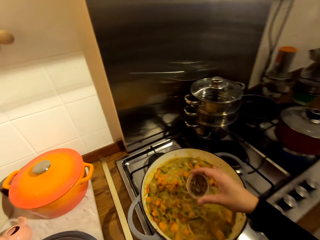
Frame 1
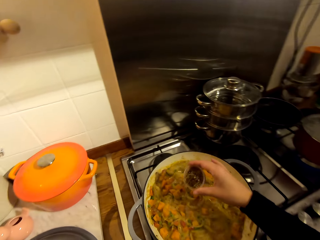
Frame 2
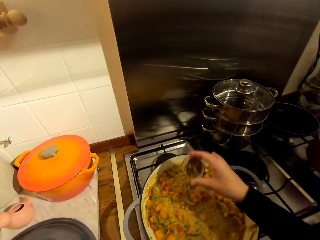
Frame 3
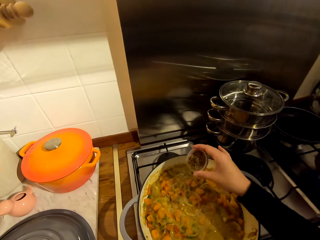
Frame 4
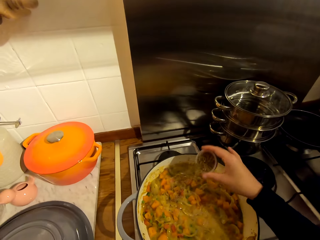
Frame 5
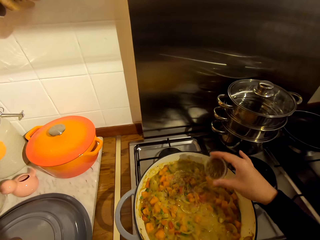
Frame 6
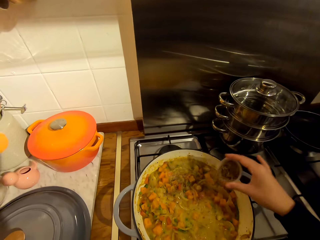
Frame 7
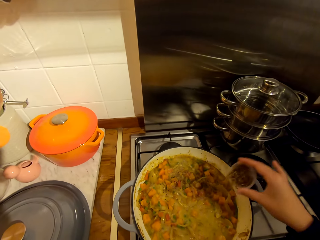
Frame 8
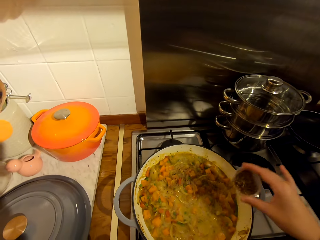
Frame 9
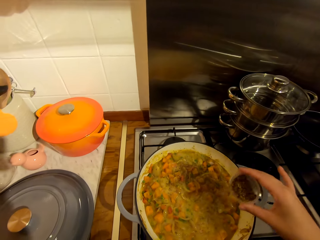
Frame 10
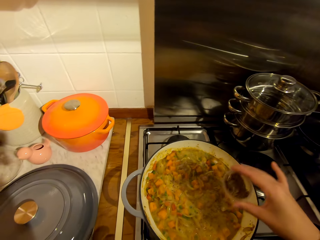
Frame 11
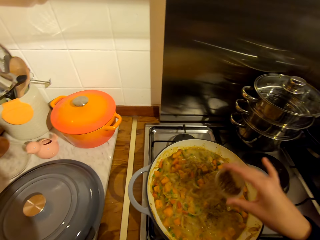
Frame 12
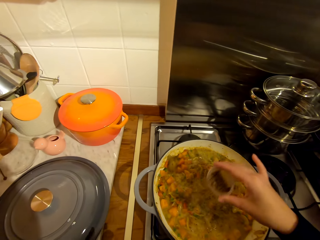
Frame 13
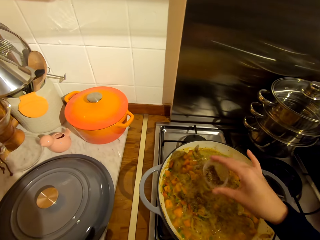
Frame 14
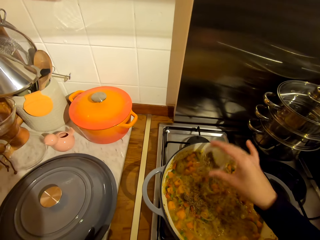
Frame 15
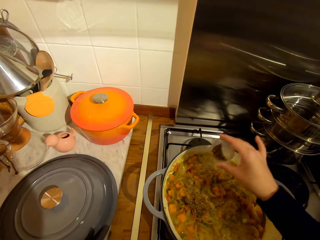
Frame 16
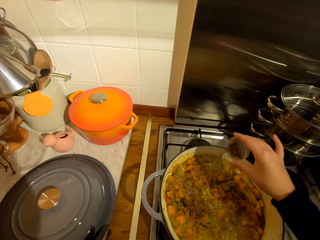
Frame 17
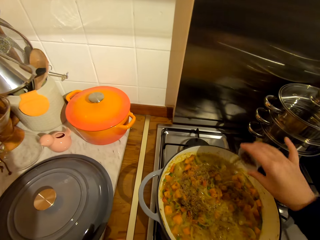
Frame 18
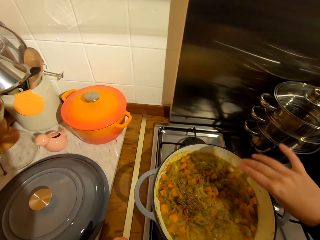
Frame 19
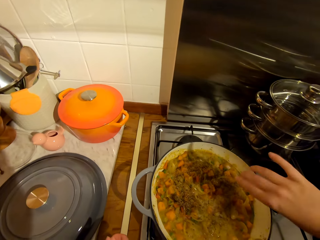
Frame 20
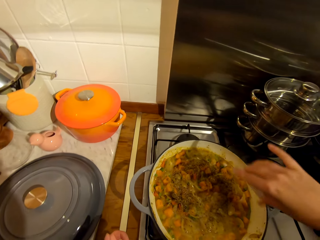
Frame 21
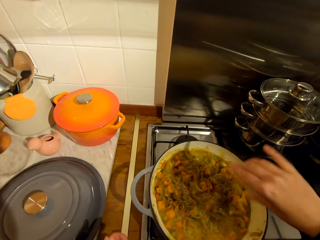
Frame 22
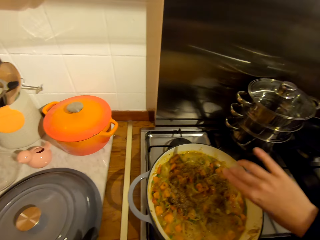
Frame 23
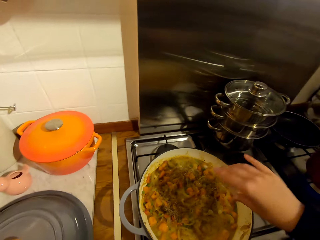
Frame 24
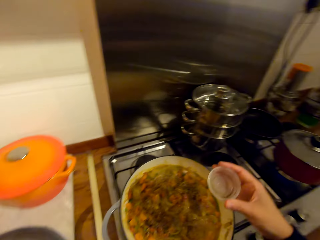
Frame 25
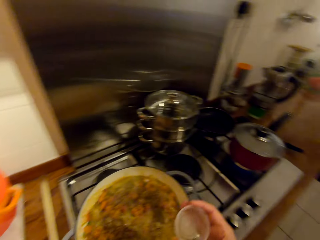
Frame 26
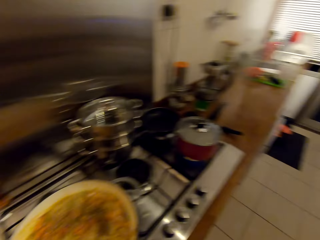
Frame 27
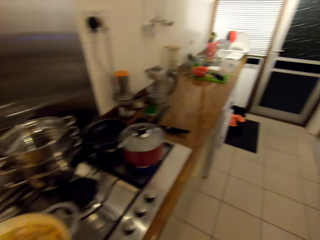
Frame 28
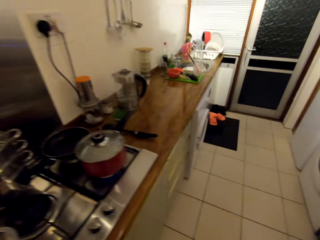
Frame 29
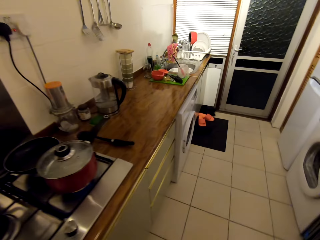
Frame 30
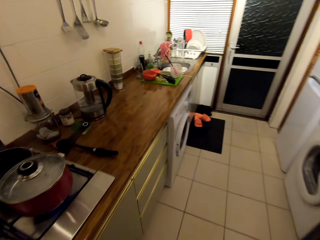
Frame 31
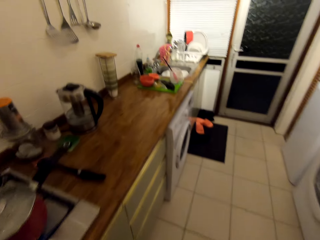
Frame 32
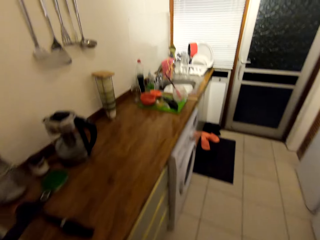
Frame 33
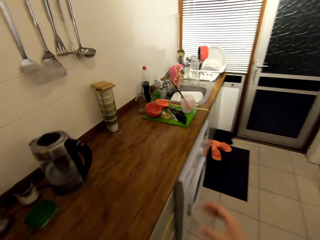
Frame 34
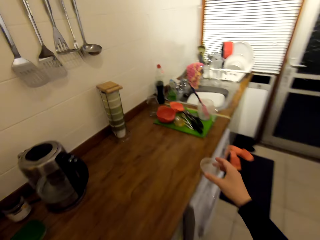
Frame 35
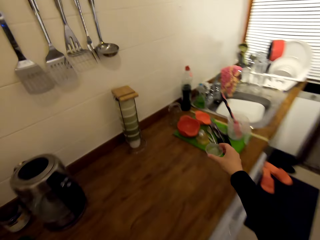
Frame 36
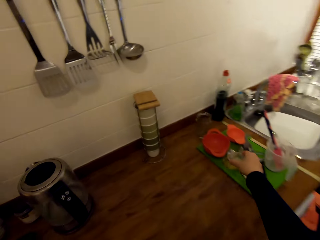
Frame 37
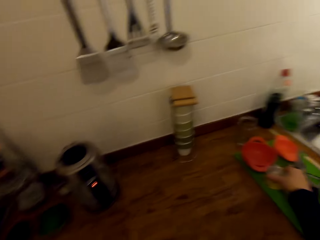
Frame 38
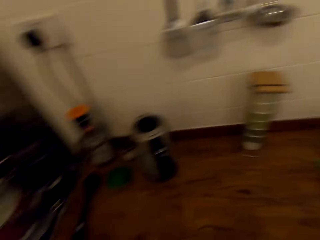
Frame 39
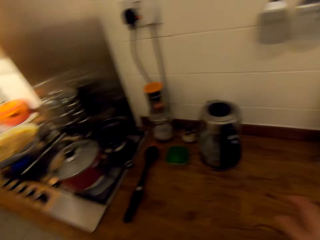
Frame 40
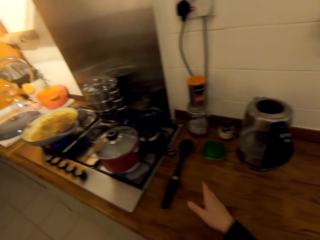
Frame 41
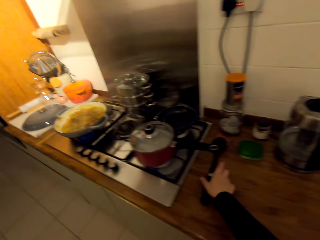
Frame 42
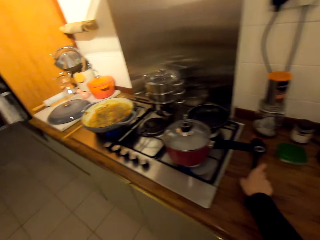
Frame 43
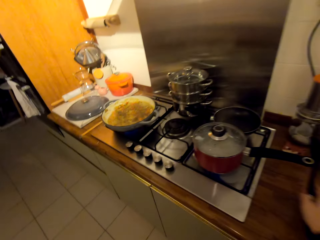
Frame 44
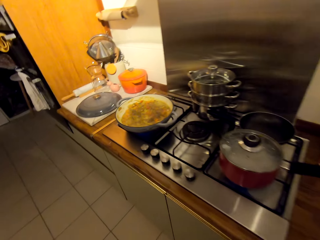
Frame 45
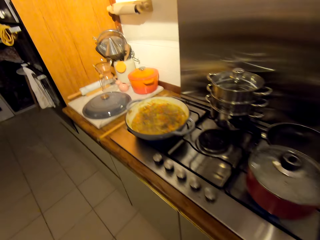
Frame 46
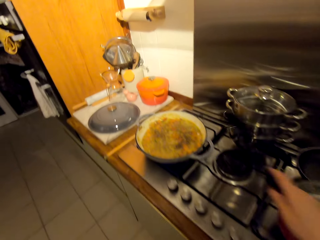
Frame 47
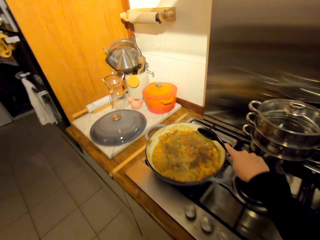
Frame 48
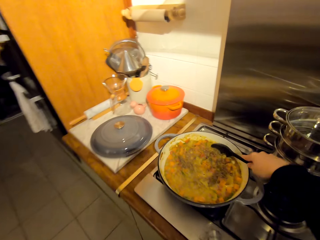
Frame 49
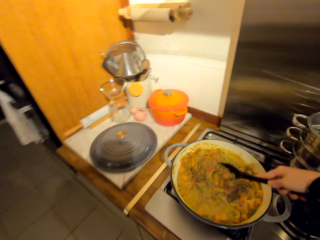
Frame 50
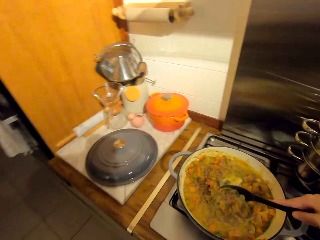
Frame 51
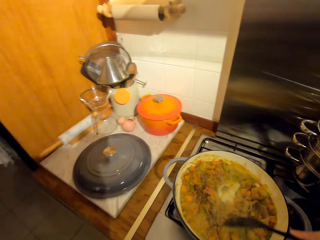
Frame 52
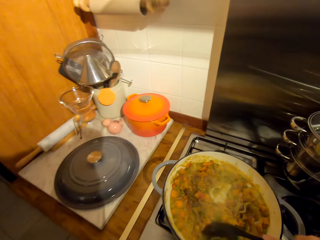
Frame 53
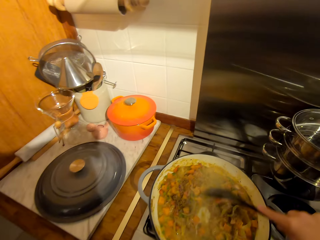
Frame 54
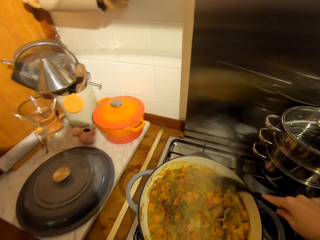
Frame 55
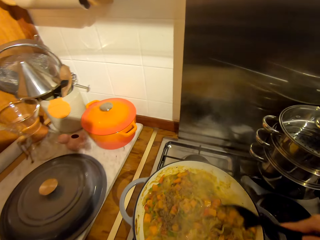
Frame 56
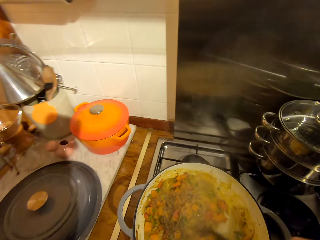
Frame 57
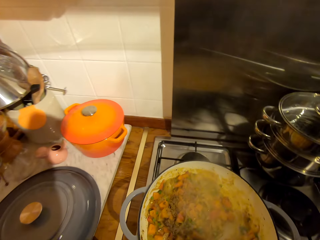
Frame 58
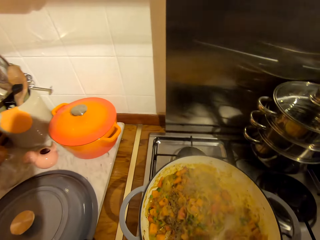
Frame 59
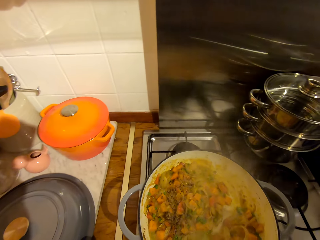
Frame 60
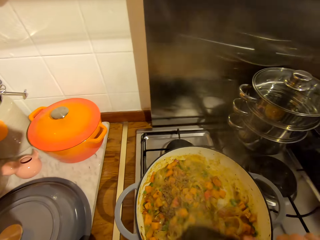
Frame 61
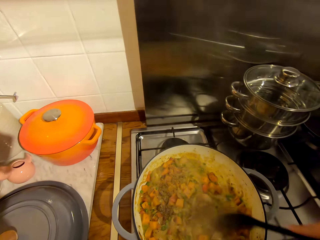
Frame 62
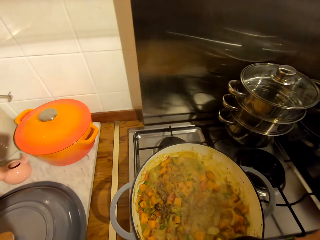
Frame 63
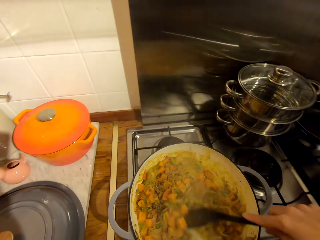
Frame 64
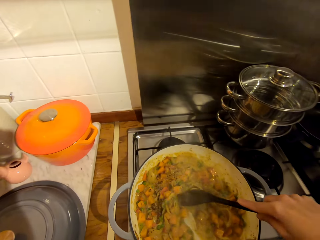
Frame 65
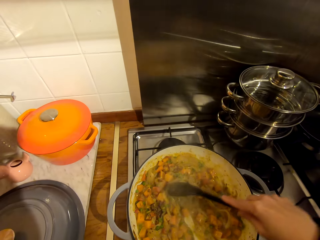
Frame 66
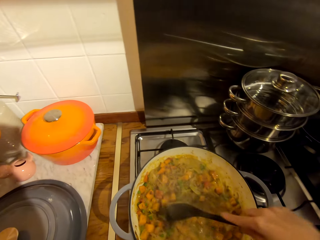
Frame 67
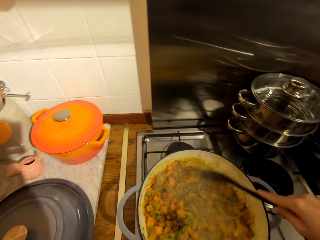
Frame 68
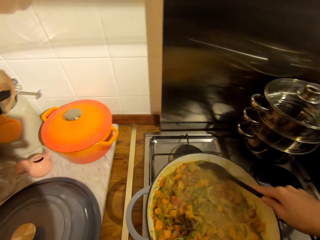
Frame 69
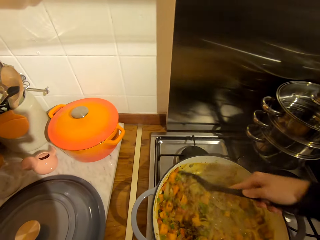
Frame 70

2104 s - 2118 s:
The camera wearer places food color in the food. They sprinkle the spices on the stew. They turn around the kitchen. They walk towards the chopping board. They place the container on the chopping board. They walk towards the cooker. They pick up a cooking stick from the counter. They walk towards the cooker. They stir the food with the cooking stick.

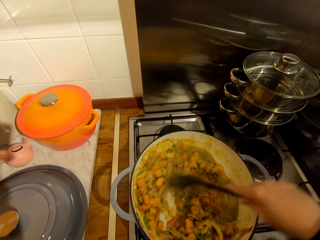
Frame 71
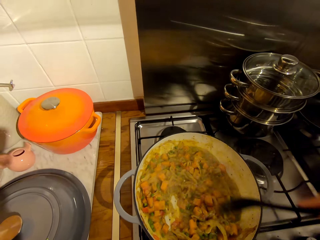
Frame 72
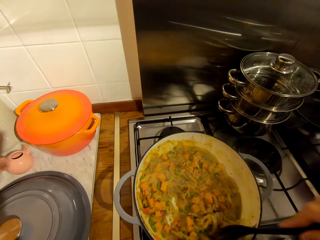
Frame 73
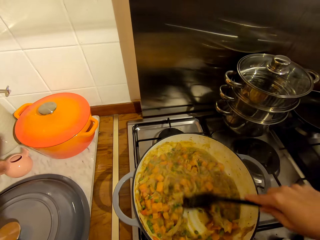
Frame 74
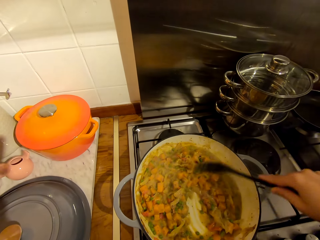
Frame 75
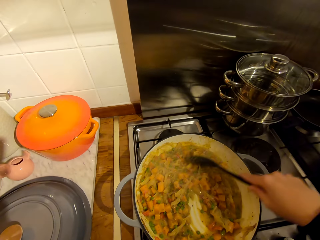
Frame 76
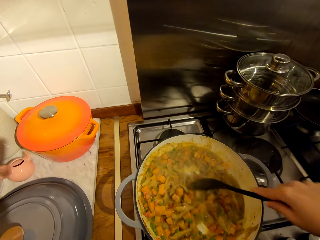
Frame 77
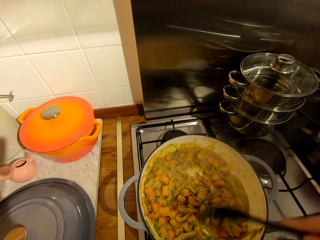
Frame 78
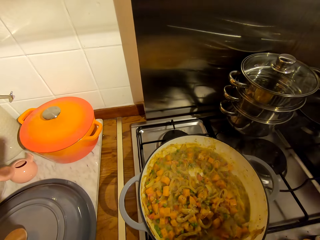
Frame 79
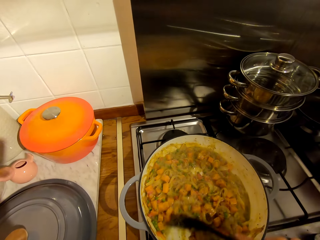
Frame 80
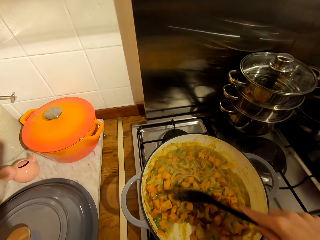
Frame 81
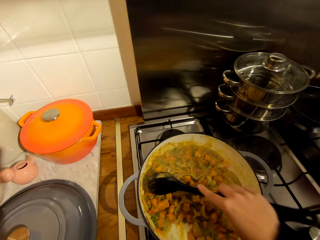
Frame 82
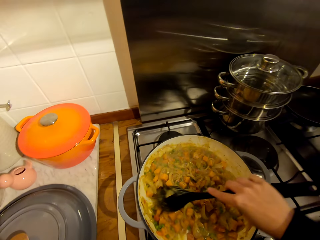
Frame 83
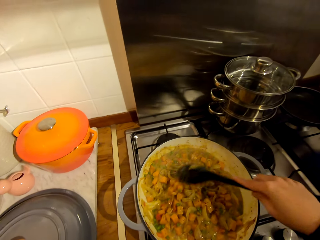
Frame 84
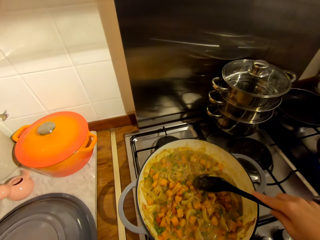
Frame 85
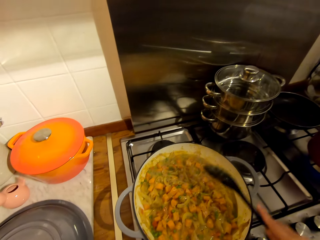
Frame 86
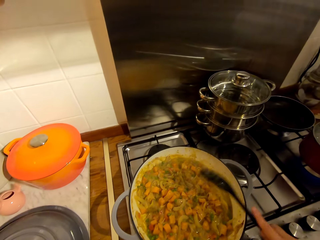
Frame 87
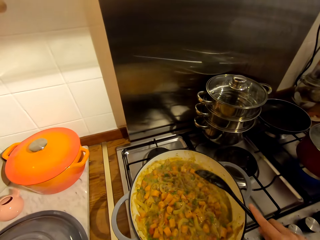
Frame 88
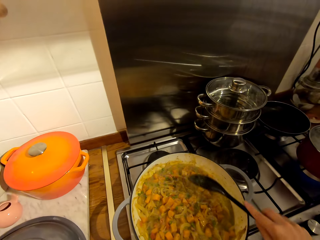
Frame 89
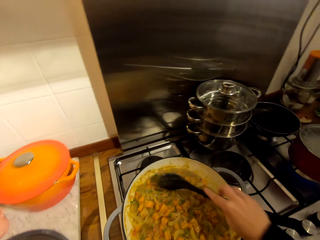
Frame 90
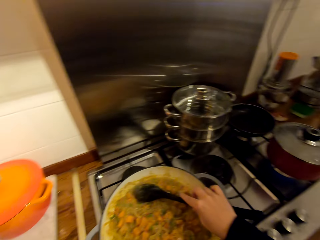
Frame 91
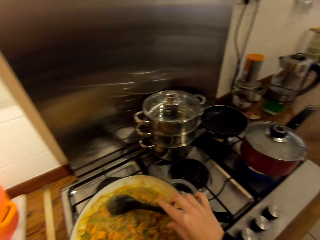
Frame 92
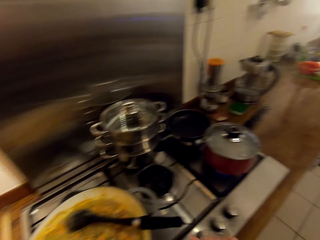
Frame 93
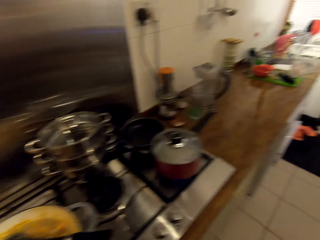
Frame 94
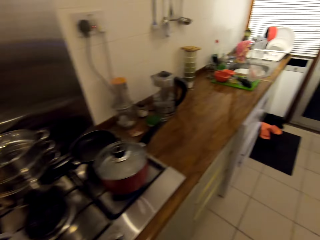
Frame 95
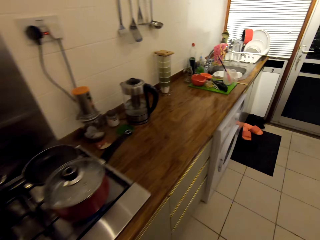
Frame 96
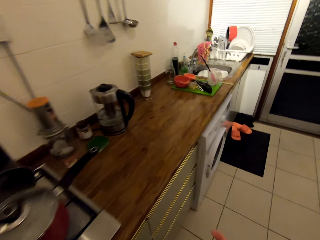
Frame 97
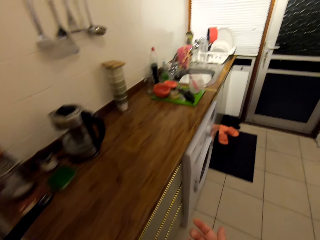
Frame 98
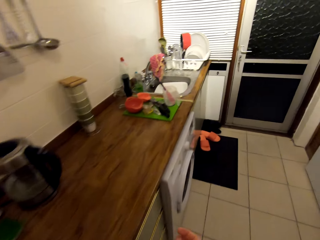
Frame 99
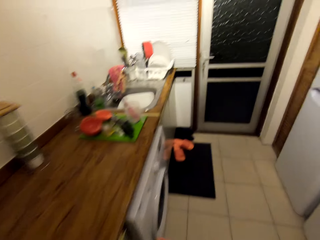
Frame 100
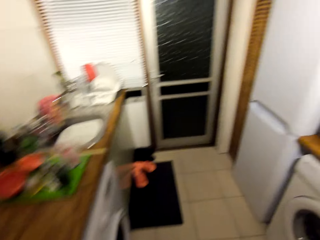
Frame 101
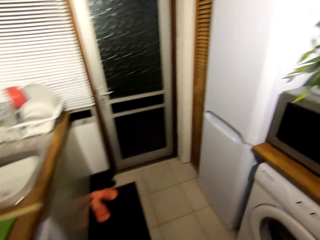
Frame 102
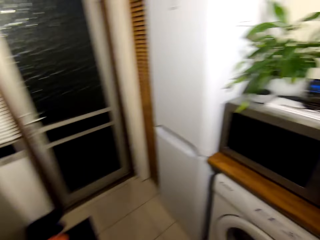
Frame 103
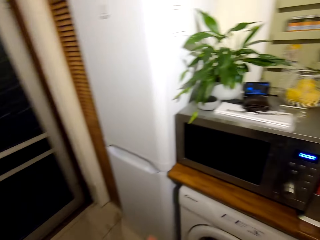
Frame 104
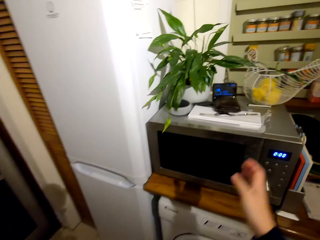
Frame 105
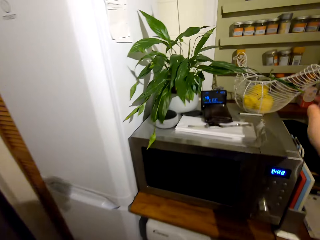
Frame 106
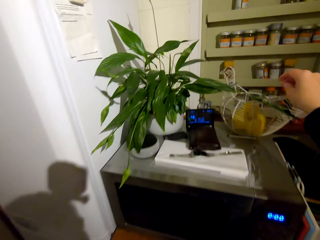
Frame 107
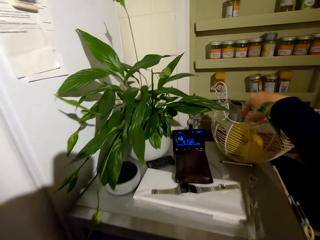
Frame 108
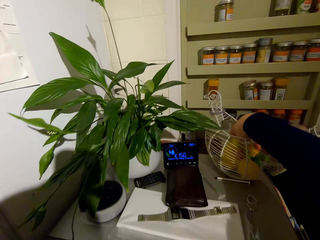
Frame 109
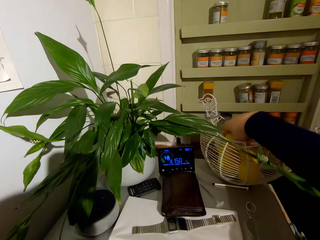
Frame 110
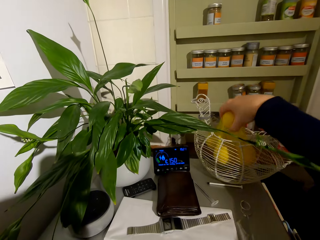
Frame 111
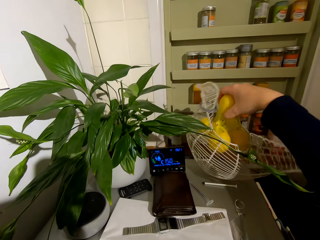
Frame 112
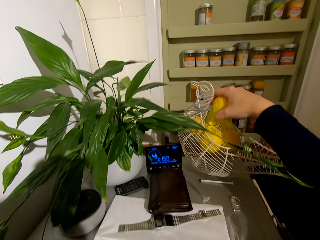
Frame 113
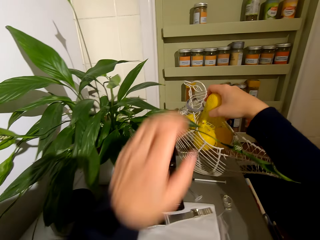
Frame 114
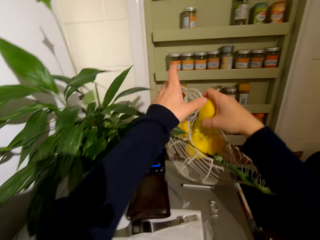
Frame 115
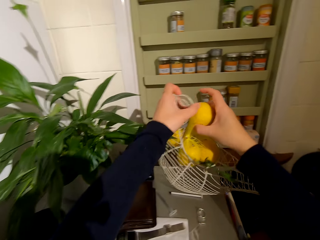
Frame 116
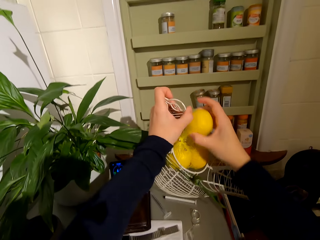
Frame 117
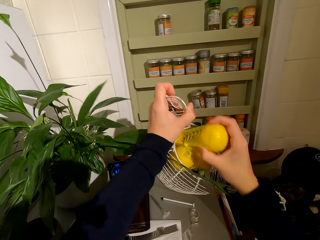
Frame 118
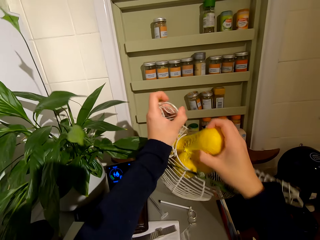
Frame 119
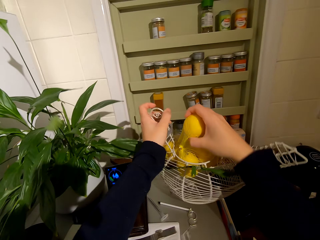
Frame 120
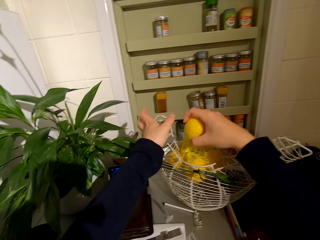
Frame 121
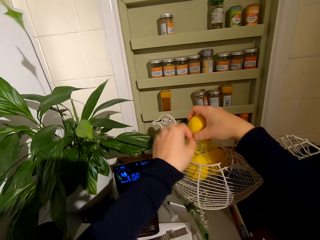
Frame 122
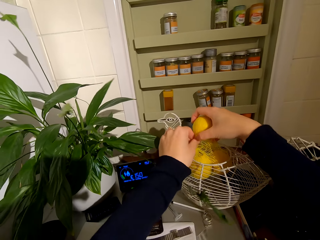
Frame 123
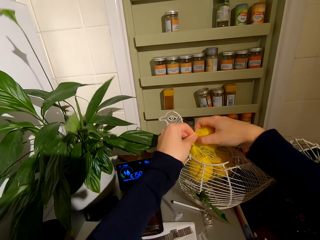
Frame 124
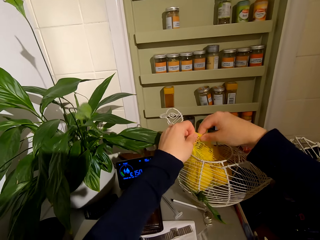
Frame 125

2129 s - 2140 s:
The camera wearer hits the spoon or cooking stick on the edge of the pot. They walk towards the microwave. They place the cooking stick on the pan. They turn around the kitchen. They remove the lemon from the basket.
